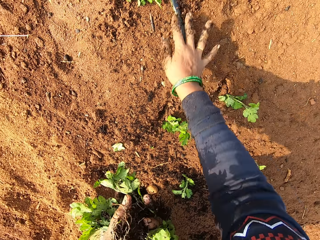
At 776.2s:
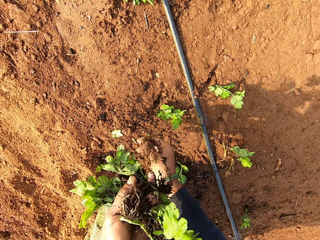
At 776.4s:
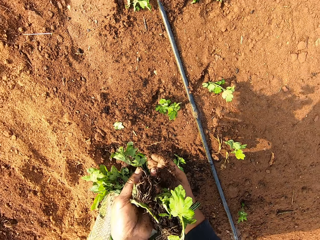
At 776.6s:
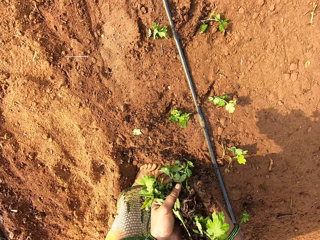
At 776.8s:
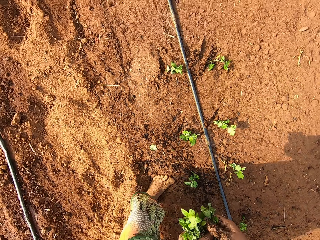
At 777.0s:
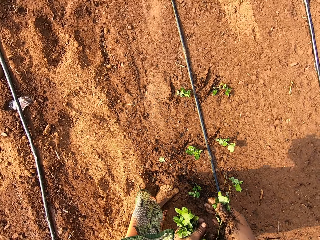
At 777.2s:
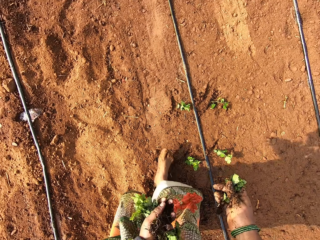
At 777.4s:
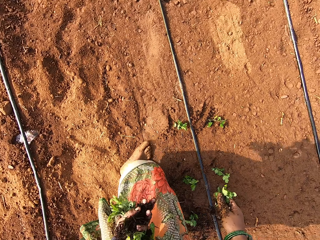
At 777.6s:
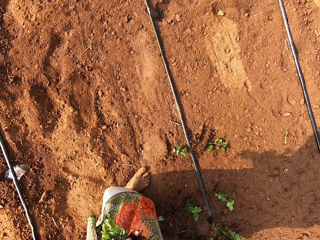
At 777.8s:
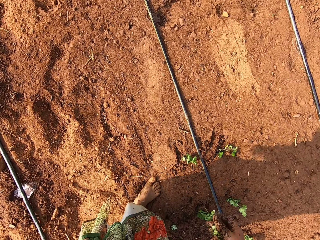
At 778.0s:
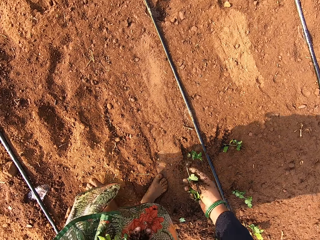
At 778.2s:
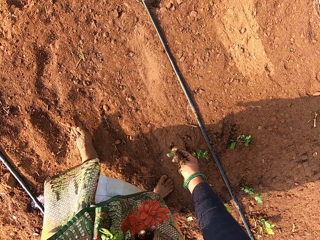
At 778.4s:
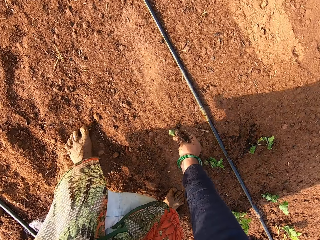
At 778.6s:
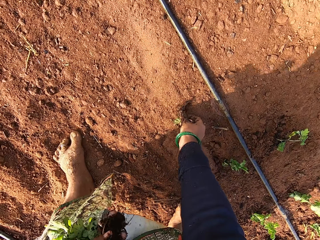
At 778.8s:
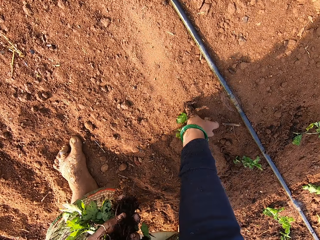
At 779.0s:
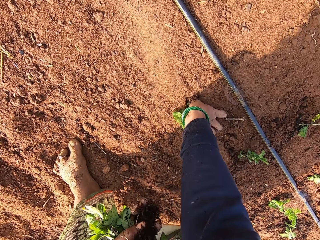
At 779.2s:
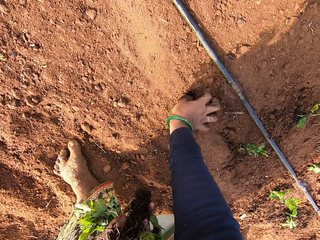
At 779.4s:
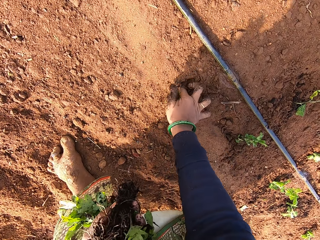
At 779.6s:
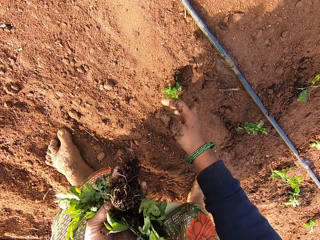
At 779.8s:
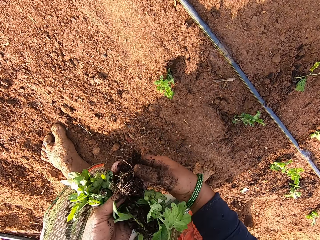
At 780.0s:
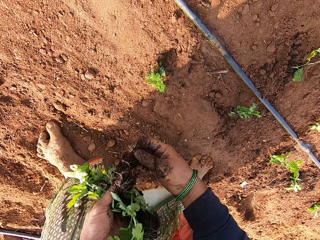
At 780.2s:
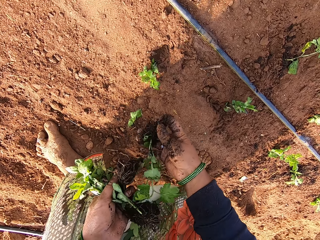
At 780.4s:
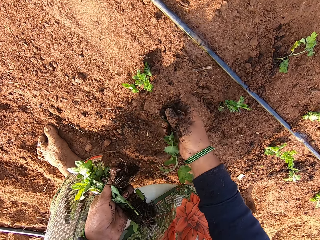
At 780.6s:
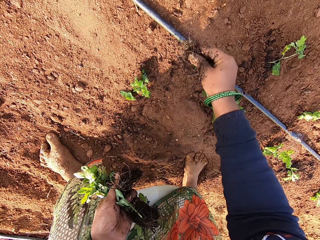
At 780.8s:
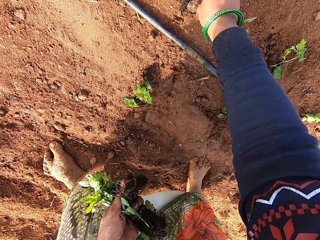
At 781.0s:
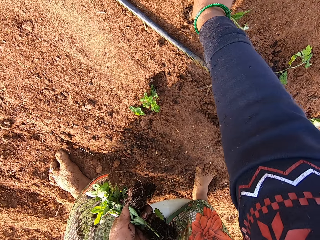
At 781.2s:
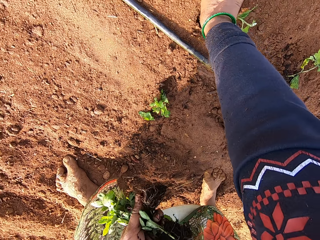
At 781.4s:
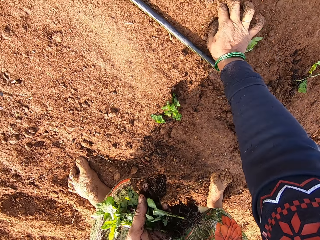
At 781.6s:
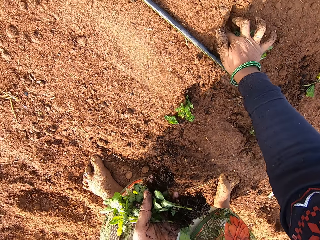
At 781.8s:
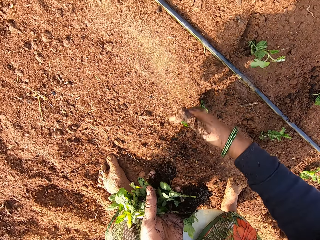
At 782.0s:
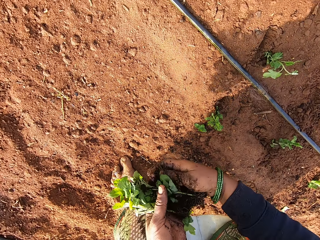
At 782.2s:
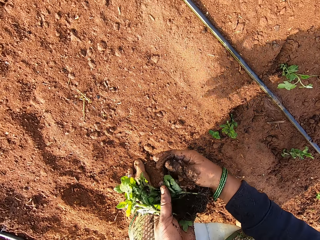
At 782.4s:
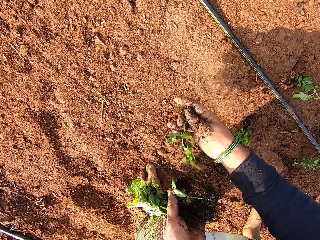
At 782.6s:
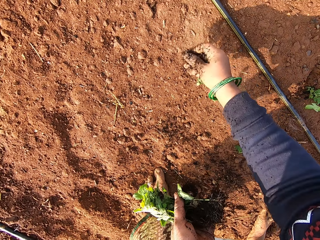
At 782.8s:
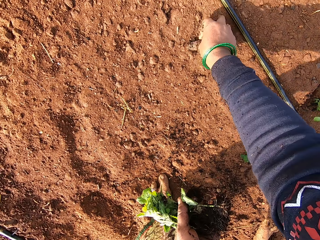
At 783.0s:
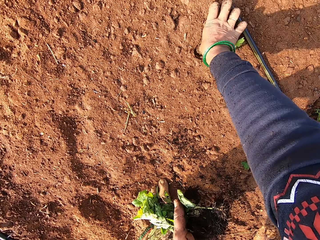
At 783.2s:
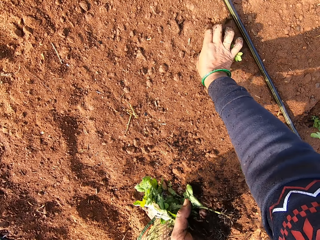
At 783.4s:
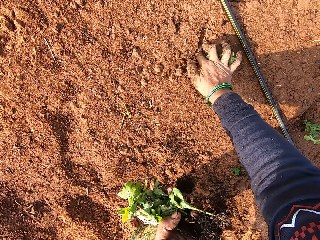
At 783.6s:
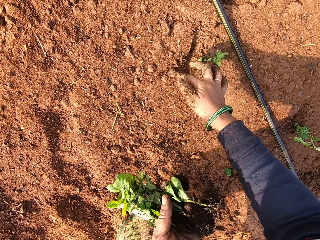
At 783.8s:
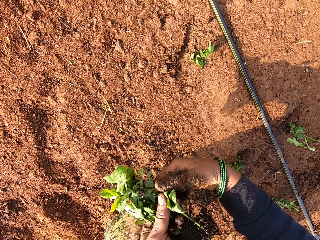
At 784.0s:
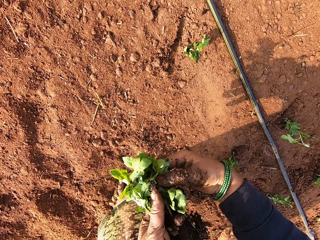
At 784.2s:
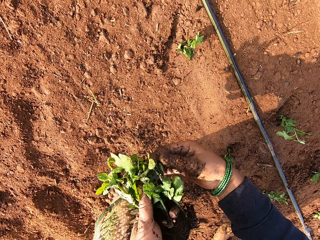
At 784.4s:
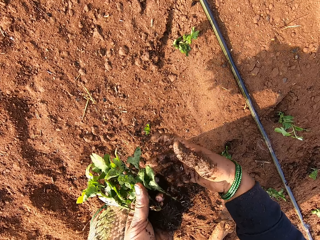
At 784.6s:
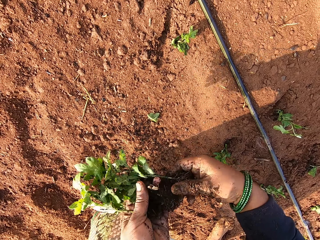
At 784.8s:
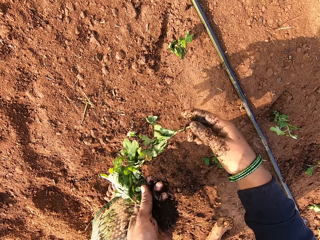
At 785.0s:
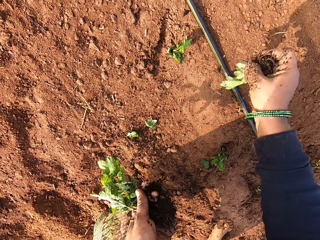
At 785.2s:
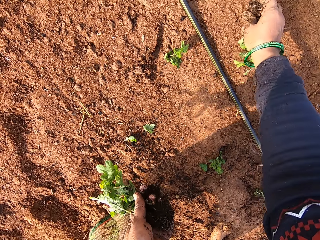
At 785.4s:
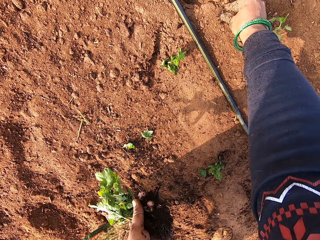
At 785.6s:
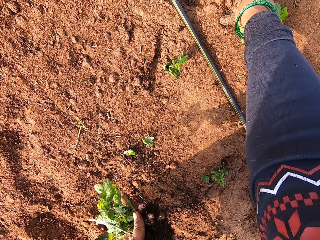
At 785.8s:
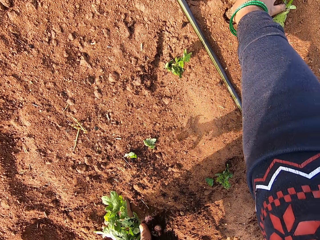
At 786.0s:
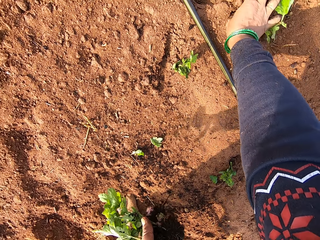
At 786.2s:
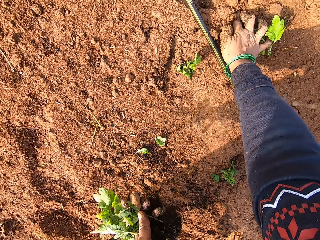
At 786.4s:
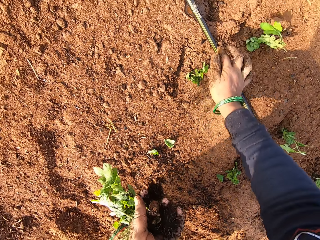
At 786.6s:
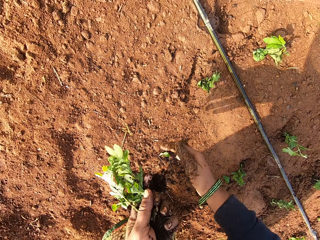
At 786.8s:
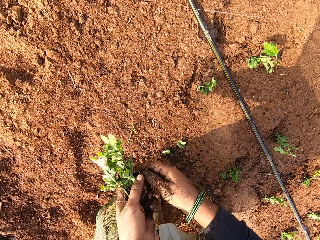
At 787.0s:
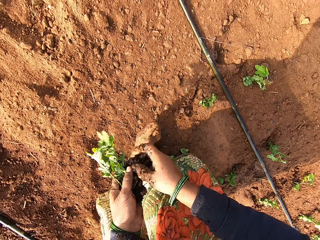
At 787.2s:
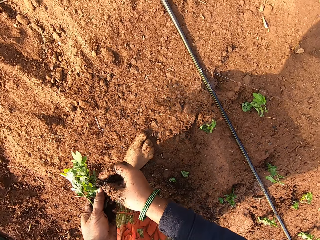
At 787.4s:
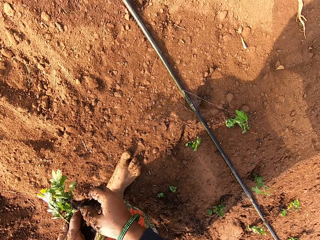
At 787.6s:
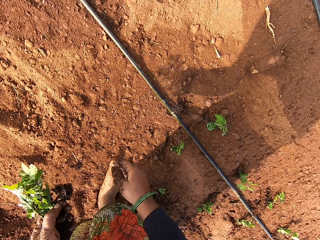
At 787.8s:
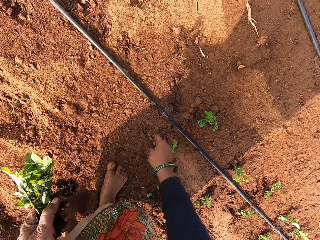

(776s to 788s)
The camera wearer takes the vegetable leaf from her left hand with her right hand. She walks around the garden. She plants the vegetable leaf on the ground with her right hand. She takes the vegetable leaf from her left hand with her right hand. She plants the vegetable leaf on the ground with her right hand. She takes the vegetable leaf from her left hand with her right hand. She plants the vegetable leaf on the ground with her right hand. She takes the vegetable leaf from her left hand with her right hand. She plants the vegetable leaf on the ground with her right hand. She takes some soil from the roots of the vegetable leaves in her left hand with her right hand. She picks plants from the left hand.

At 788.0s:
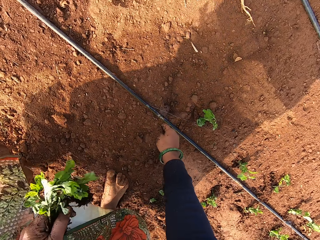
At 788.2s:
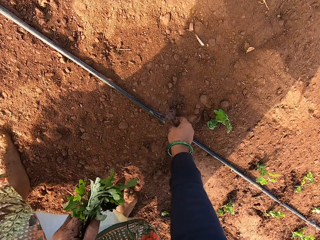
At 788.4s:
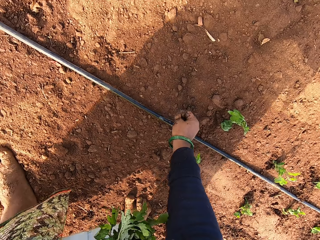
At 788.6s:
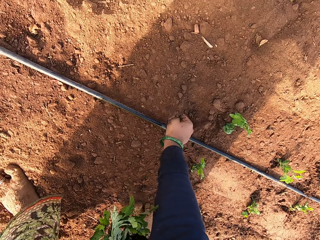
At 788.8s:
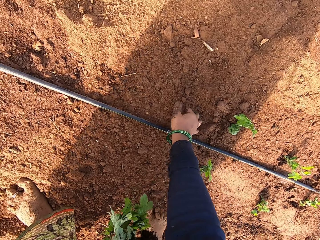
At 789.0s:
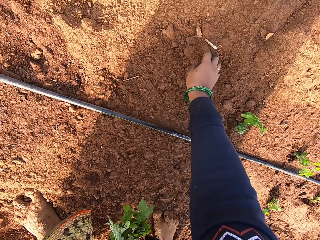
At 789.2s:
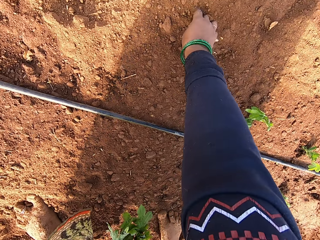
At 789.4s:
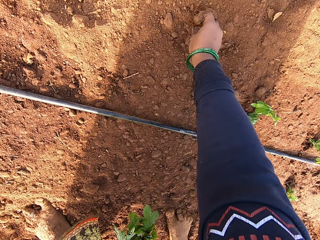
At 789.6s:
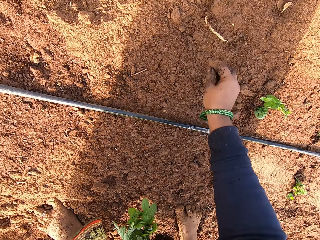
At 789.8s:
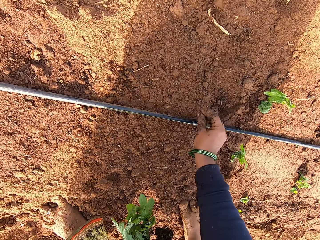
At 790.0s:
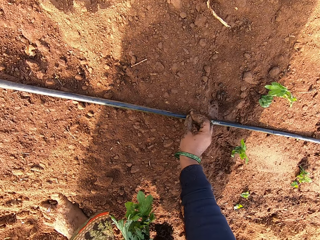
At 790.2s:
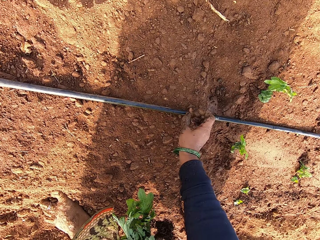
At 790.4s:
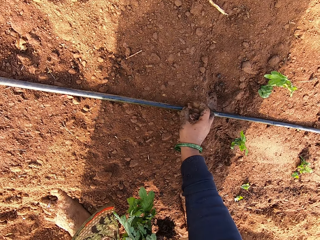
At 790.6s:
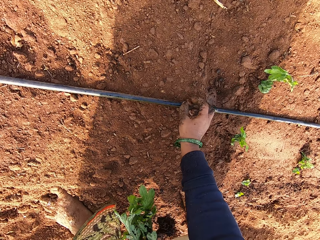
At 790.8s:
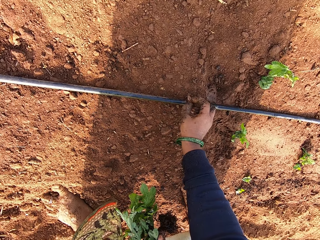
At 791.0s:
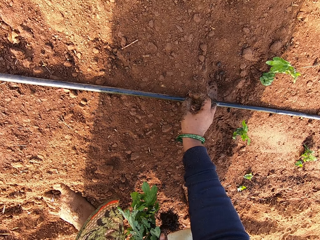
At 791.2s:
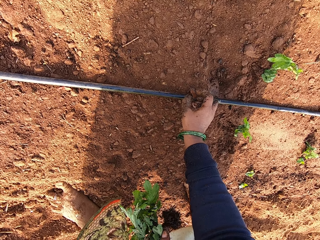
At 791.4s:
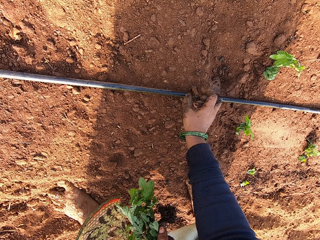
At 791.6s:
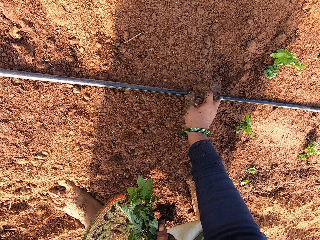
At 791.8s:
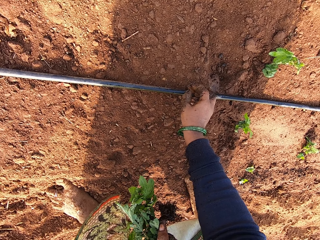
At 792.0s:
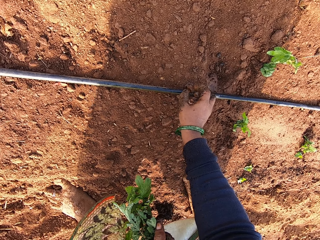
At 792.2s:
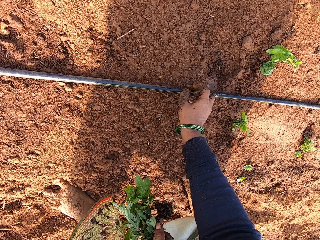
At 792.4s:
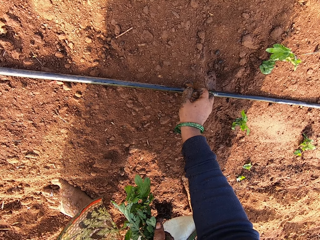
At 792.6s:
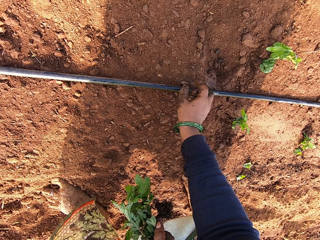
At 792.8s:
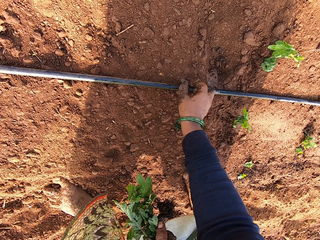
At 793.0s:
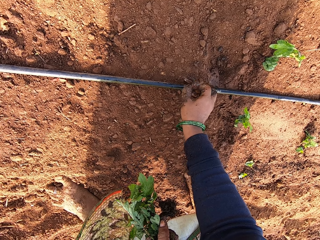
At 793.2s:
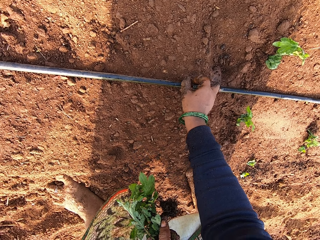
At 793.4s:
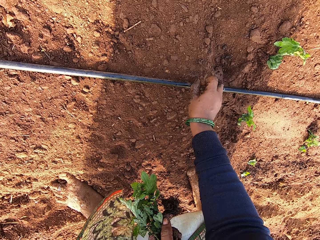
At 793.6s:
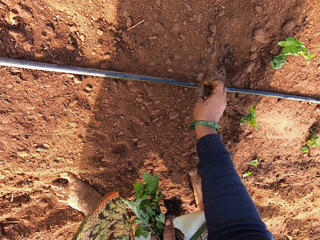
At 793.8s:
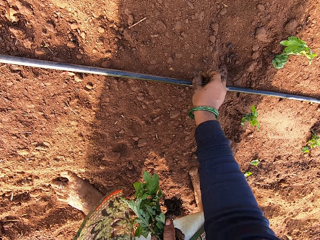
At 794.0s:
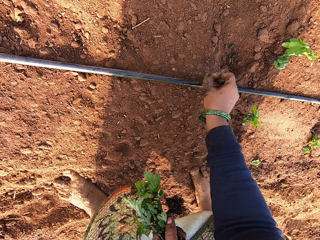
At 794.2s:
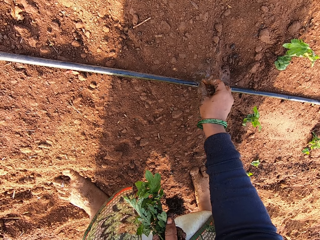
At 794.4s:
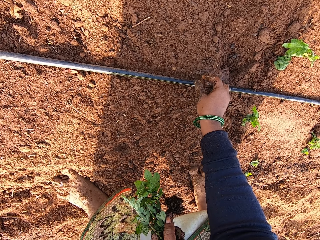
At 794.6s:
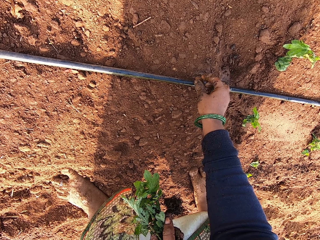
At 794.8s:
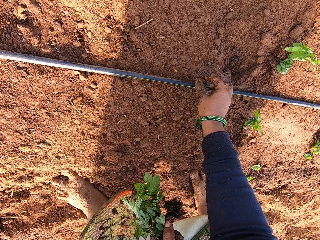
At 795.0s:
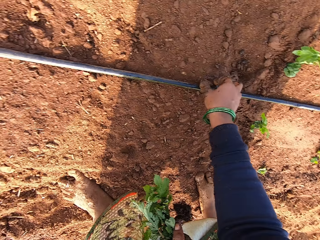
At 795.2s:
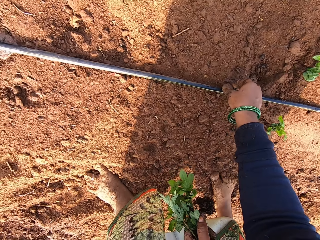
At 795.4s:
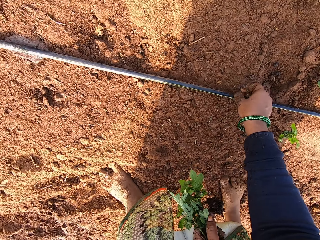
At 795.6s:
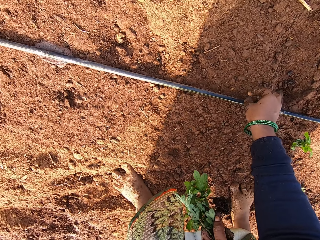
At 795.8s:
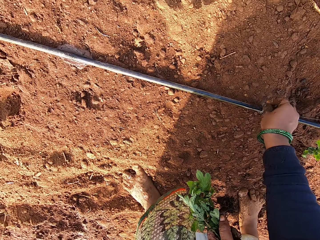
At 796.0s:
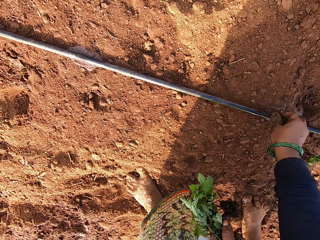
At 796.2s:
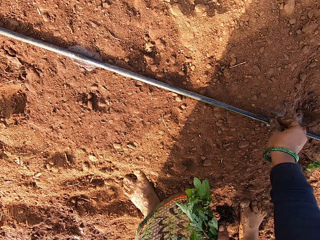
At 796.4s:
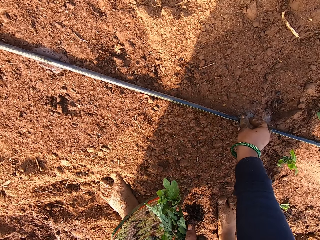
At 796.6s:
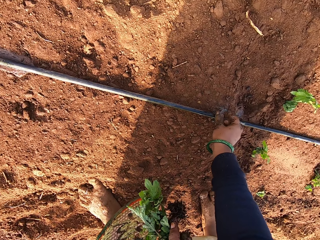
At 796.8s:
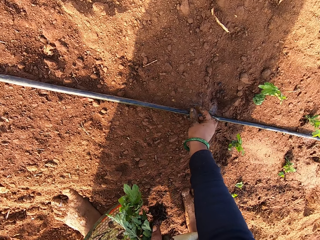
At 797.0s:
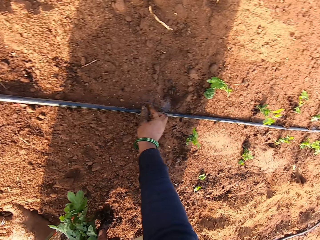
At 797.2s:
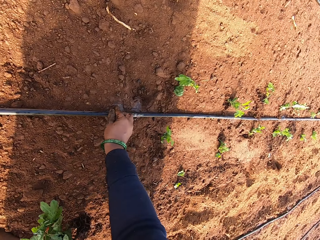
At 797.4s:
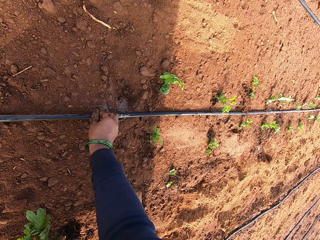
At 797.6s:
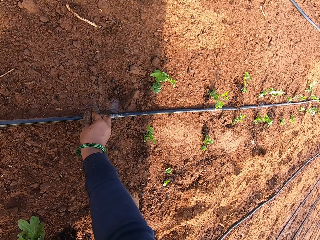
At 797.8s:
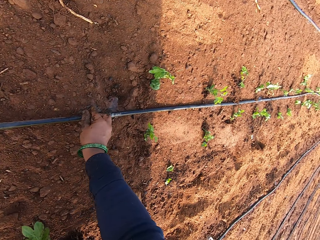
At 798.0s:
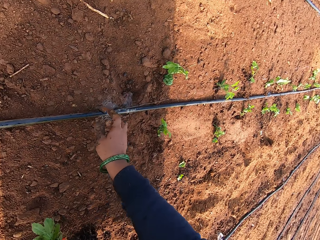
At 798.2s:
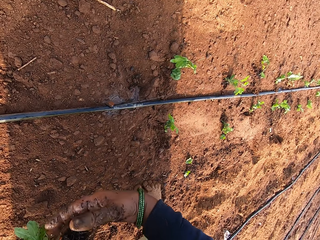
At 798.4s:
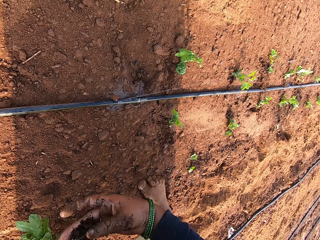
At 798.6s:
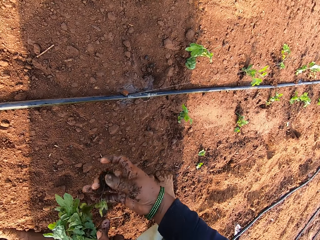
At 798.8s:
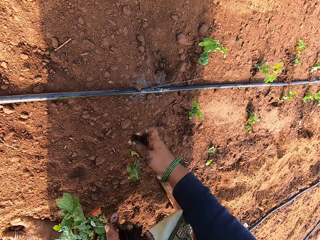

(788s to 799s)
The camera wearer takes soil particles on the ground. She picks a pebble from the ground with her right hand. She places the pebble on the hose on the ground with her right hand. She takes the vegetable leaf from her left hand with her right hand.
